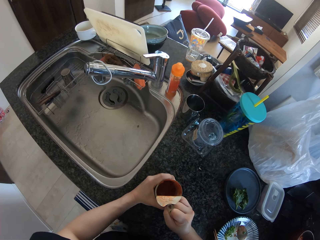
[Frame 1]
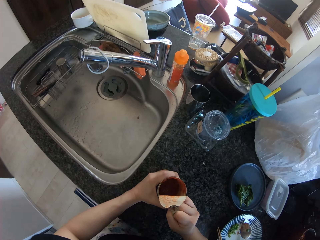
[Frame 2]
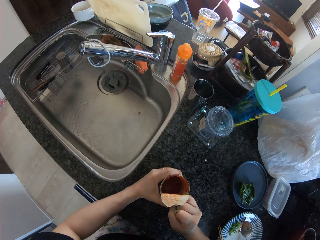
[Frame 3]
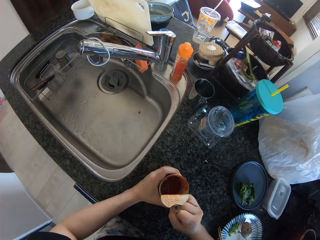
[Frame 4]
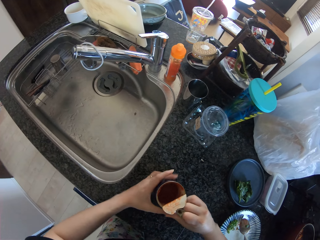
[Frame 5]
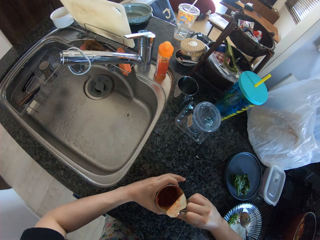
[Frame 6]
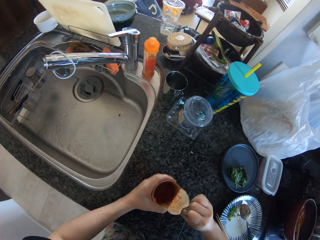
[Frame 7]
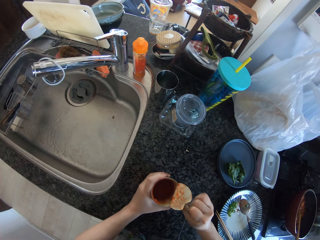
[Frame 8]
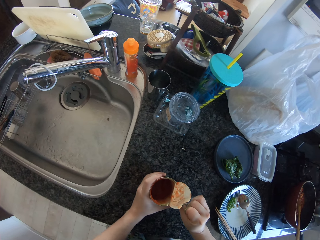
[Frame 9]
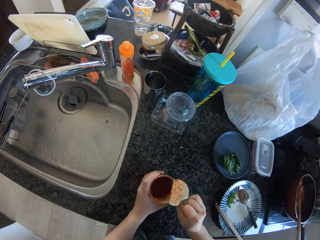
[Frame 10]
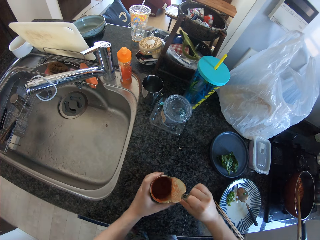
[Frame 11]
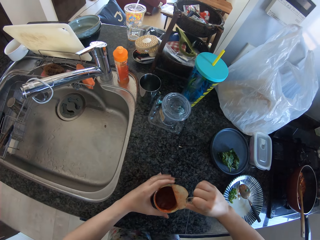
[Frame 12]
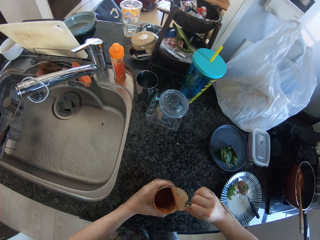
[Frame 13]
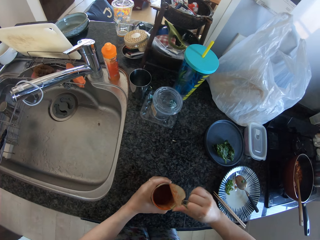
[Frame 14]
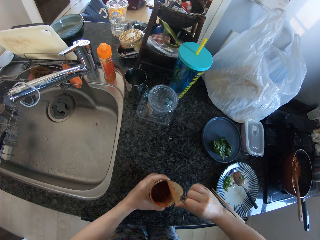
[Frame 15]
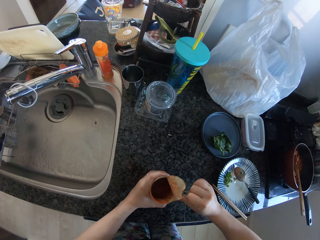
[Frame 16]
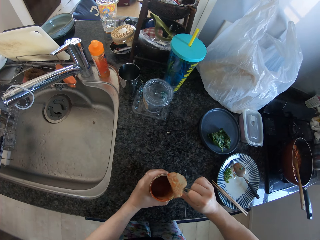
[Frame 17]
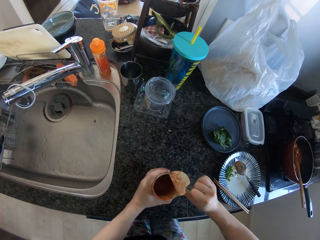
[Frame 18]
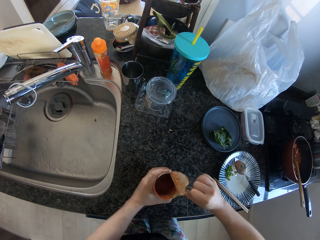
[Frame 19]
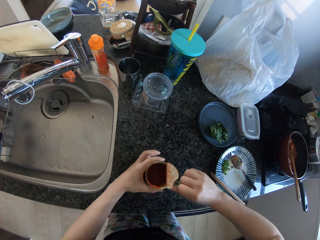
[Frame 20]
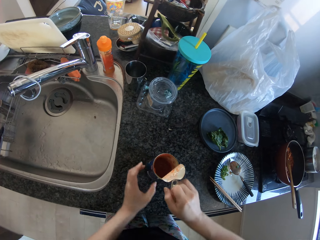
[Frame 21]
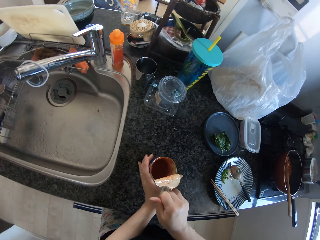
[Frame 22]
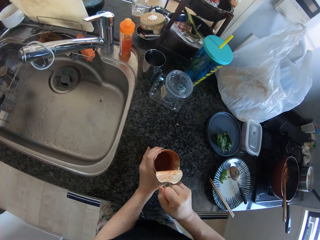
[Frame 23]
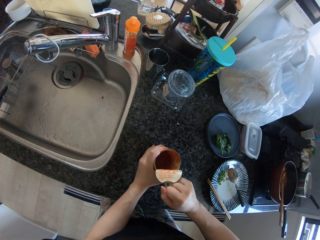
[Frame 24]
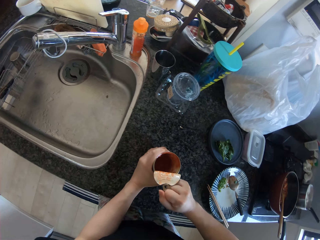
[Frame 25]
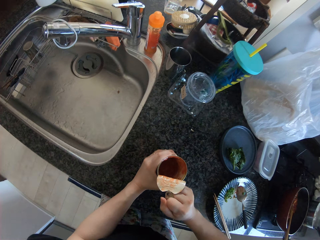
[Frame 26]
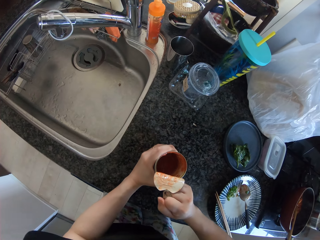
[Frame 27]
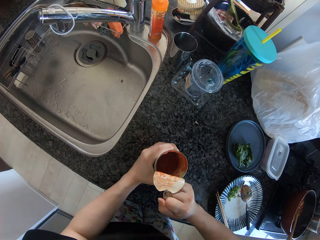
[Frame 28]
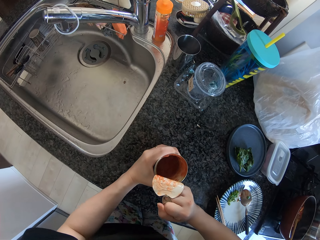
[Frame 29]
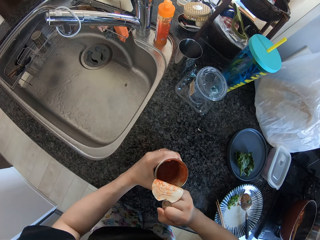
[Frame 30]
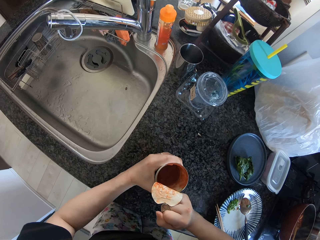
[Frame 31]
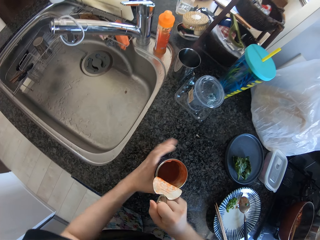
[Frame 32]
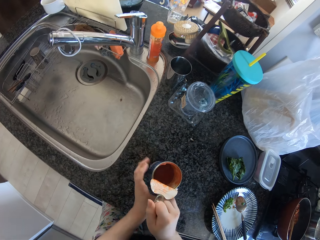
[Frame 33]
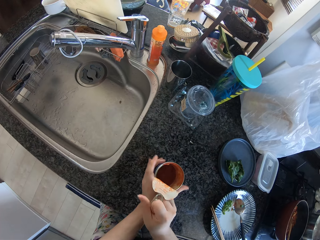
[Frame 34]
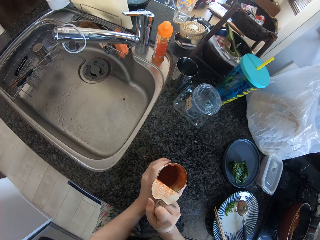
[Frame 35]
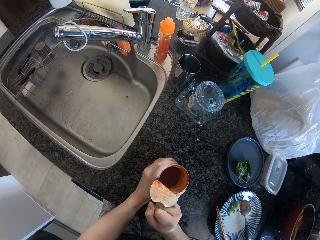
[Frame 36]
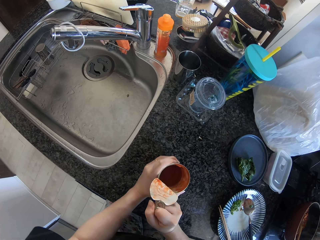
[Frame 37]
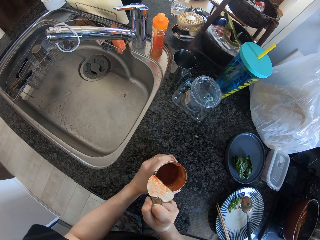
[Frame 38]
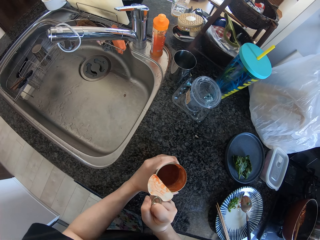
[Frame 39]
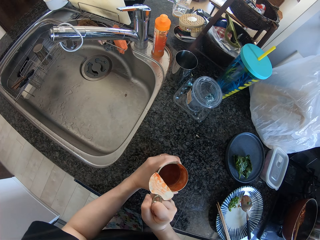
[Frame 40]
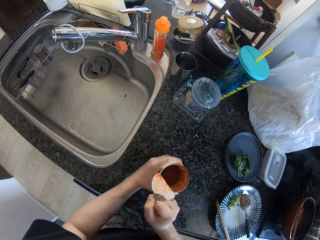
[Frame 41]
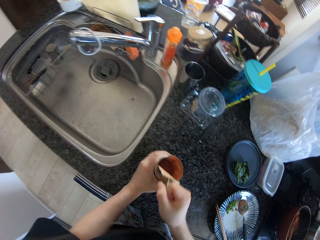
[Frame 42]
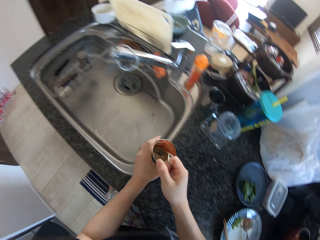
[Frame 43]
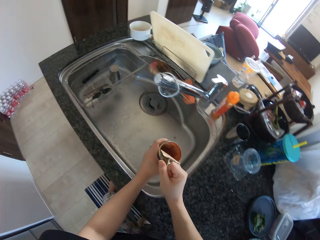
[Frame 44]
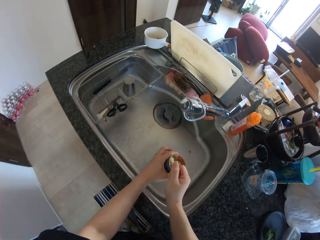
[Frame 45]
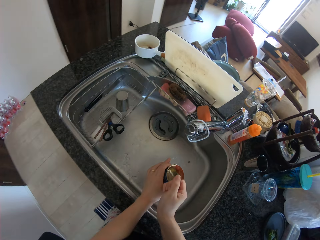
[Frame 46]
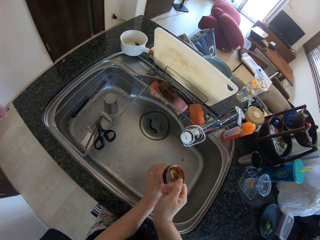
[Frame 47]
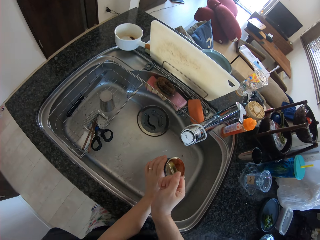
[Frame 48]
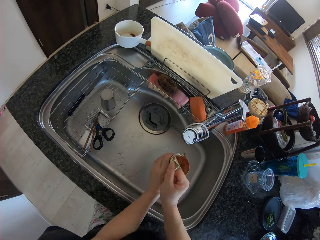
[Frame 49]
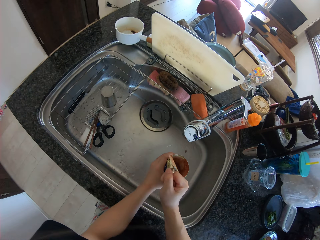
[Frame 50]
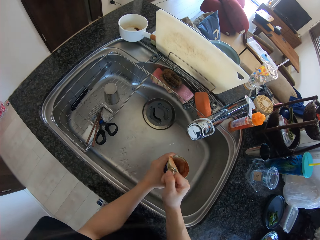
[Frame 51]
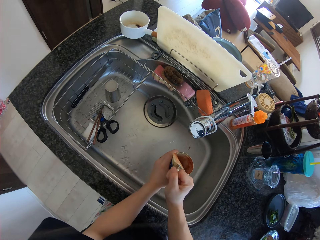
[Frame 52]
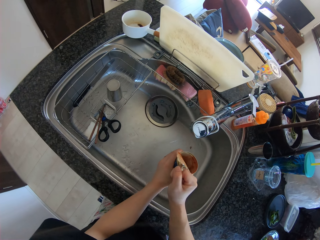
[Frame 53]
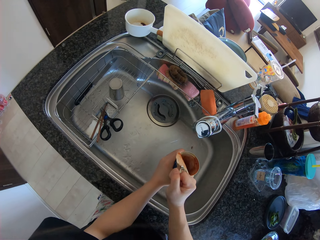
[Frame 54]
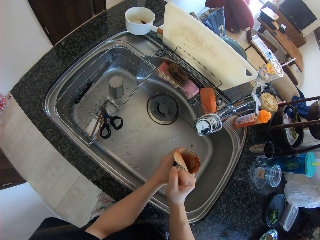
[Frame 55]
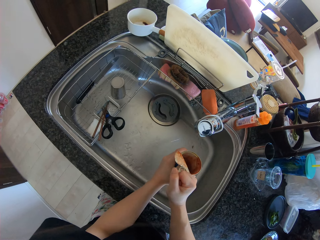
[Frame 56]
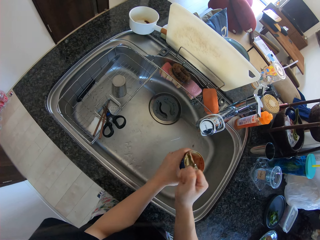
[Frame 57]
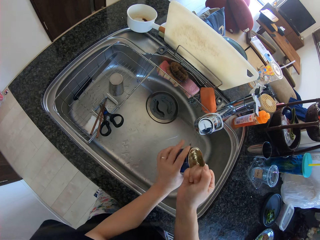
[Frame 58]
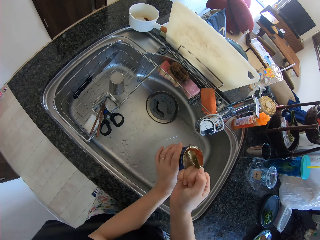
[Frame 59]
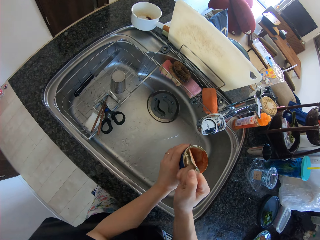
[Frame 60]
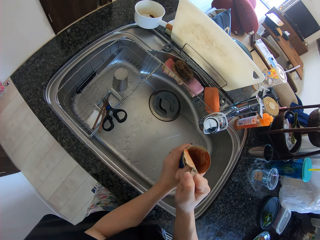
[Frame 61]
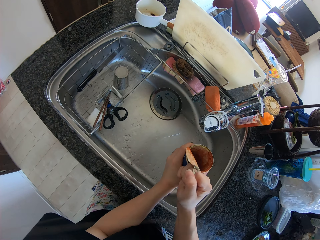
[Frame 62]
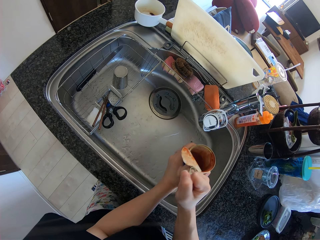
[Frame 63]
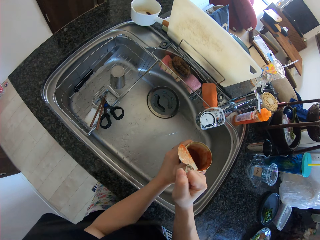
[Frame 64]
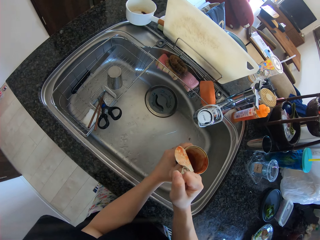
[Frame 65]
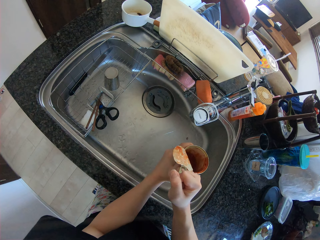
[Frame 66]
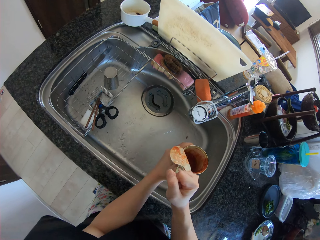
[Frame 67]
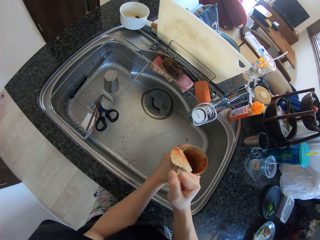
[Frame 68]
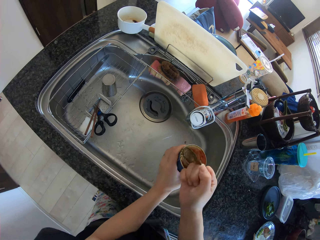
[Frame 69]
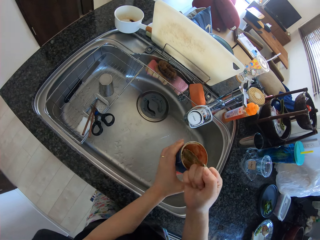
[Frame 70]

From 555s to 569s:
The camera wearer moves the tin to the sink. She places the tin in the kitchen sink. She pulls the cover of the tin with her right hand.

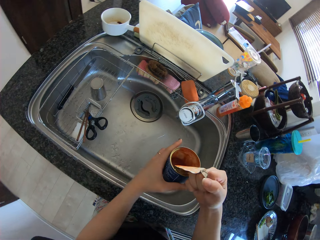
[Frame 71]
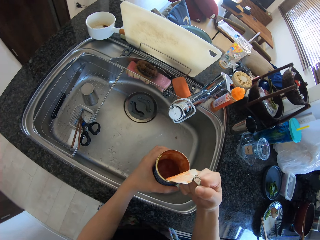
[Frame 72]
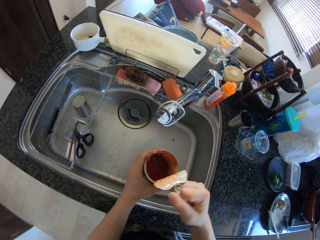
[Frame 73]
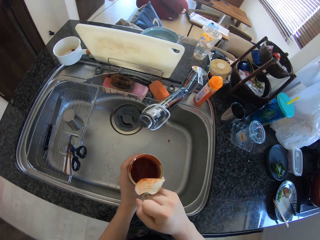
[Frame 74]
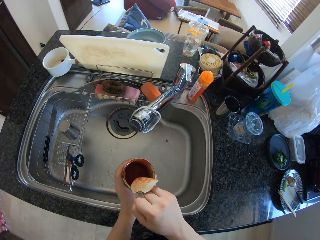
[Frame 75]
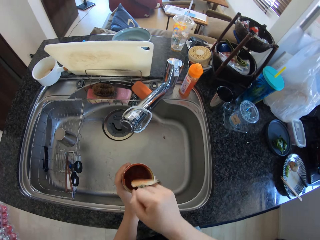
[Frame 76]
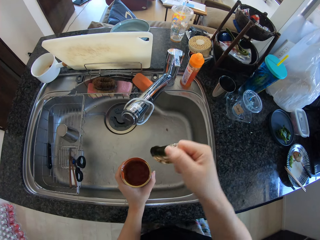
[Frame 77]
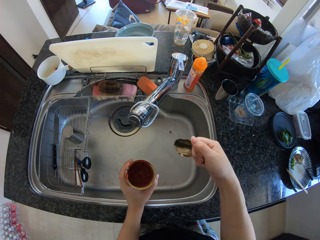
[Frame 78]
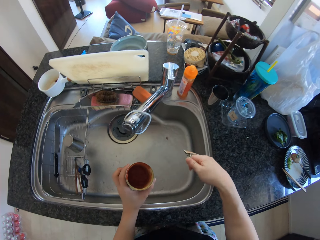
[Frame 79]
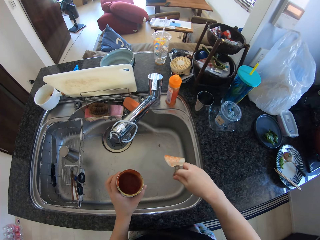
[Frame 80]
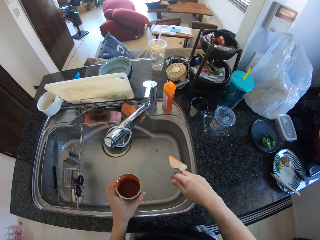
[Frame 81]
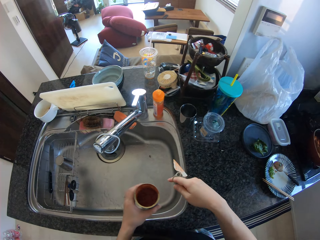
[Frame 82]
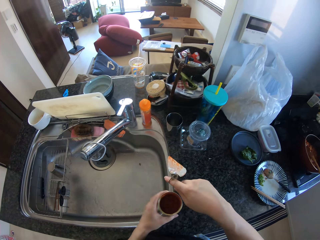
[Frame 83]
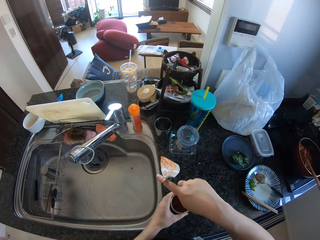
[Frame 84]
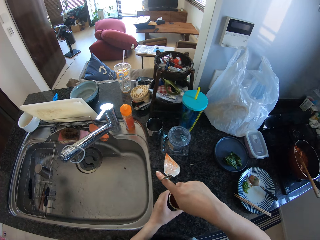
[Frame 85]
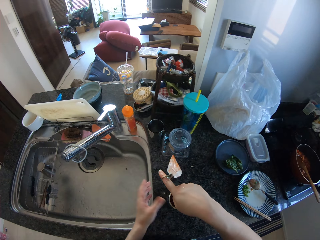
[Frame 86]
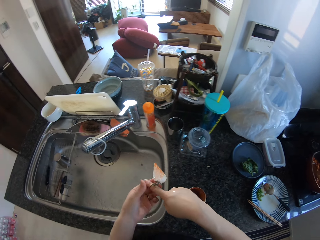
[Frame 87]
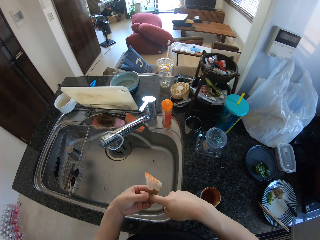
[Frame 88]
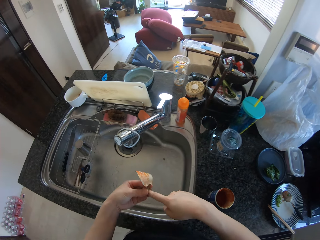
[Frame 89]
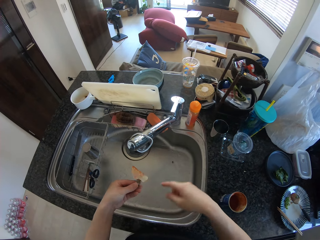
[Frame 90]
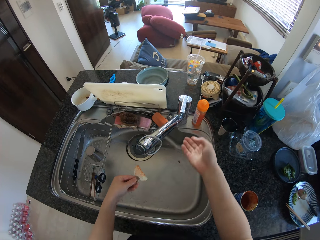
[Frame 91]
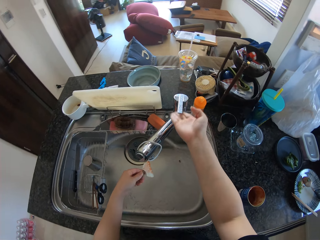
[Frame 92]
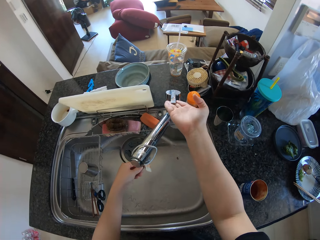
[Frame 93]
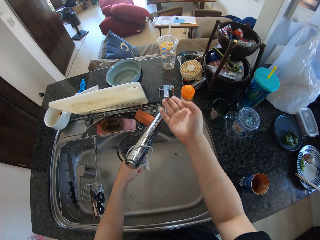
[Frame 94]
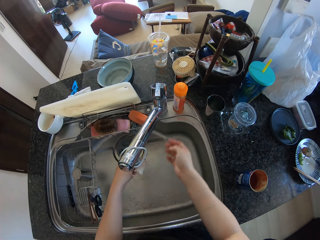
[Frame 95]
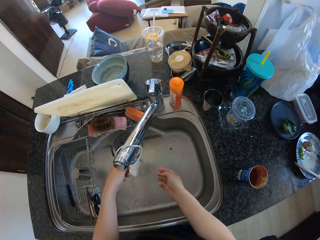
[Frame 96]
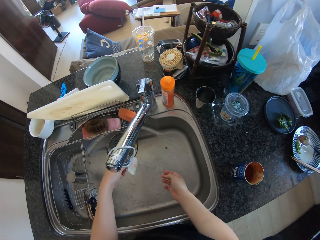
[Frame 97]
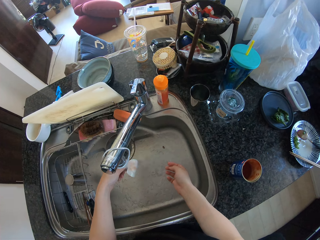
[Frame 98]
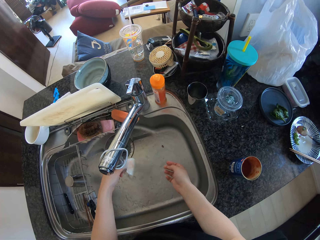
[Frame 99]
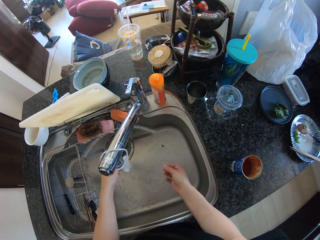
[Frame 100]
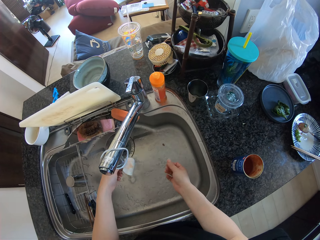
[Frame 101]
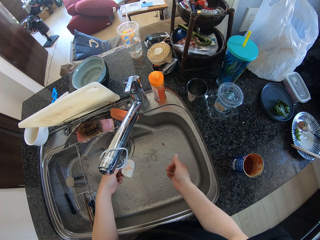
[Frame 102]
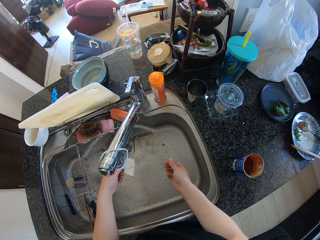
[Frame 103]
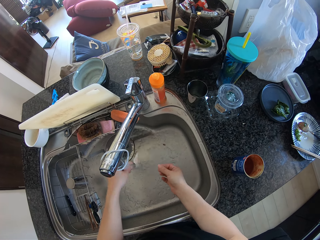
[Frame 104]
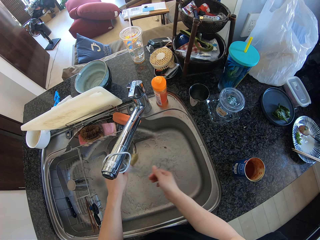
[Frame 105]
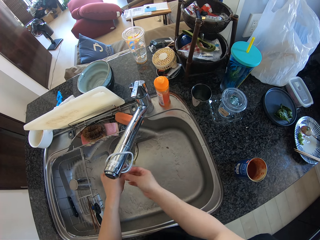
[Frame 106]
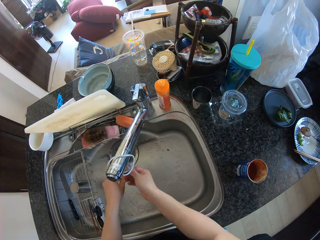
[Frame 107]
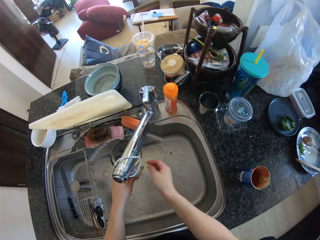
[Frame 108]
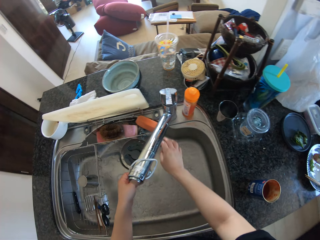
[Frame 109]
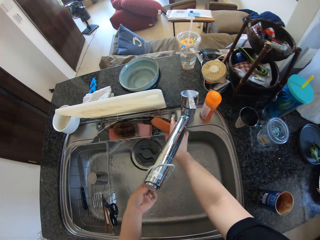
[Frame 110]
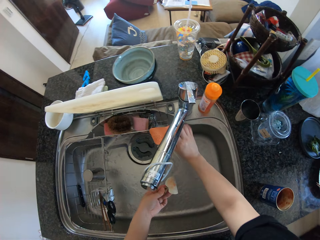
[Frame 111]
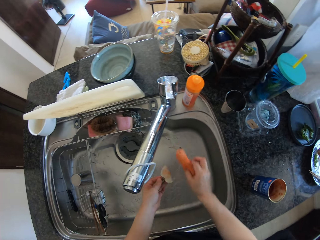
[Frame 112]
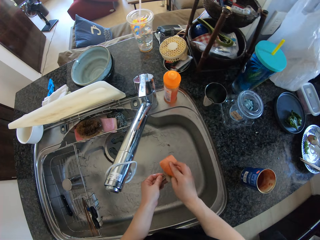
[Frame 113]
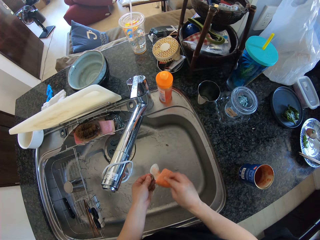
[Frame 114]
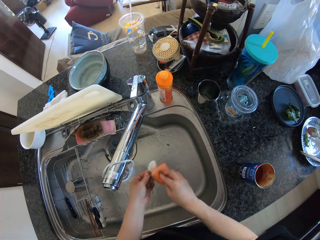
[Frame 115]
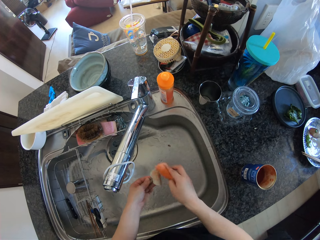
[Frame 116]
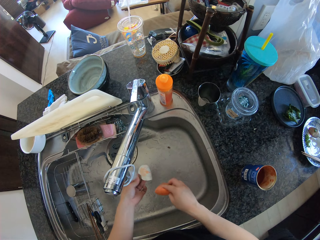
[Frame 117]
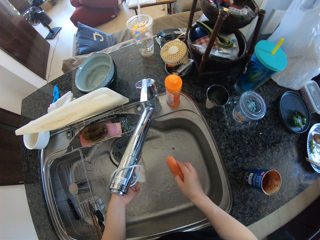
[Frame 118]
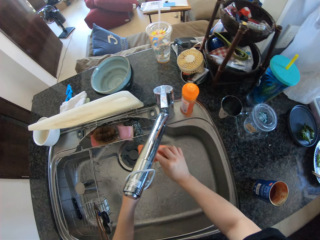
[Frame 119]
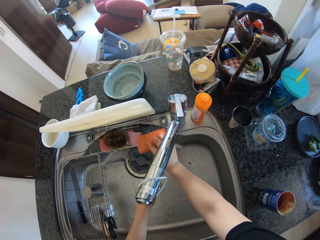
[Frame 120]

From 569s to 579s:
The camera wearer places the tin on the kitchen table. She pulls out the cover holder of the tin from her right hand with her left hand. She opens the kitchen tap with her right hand. She rinses the cover of the tin under the running water from the tap. She picks up a sponge from the sink with her right hand. She washes the cover of the tin with the sponge in her right hand.
